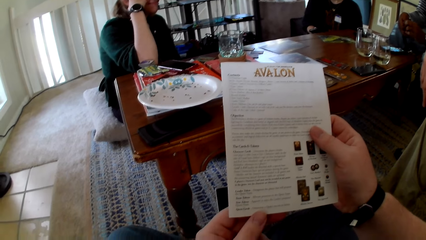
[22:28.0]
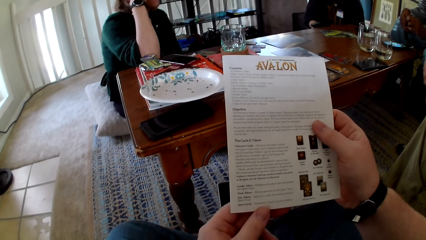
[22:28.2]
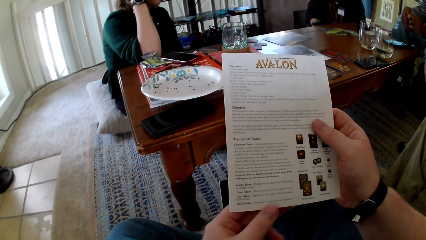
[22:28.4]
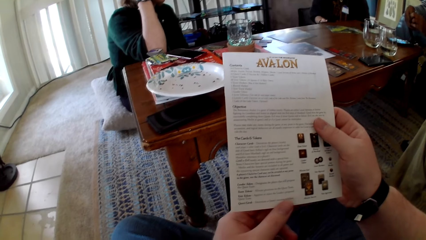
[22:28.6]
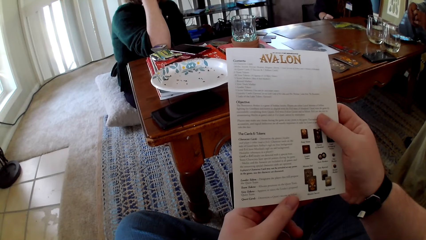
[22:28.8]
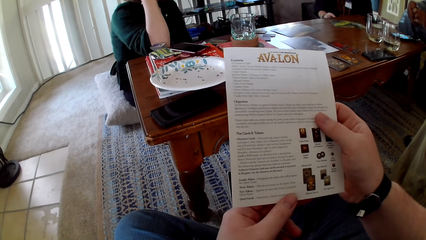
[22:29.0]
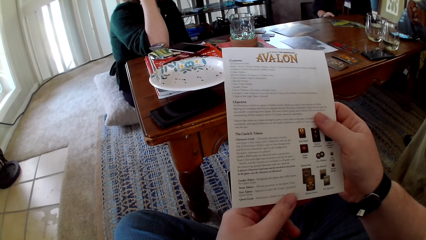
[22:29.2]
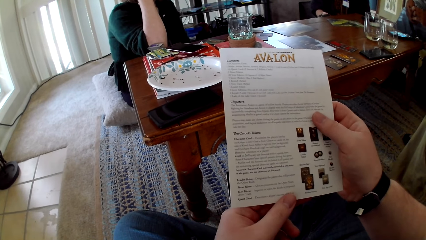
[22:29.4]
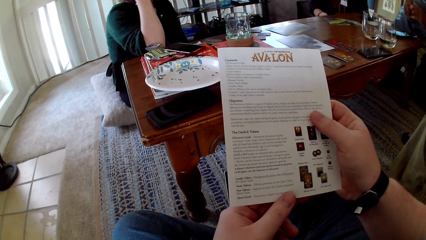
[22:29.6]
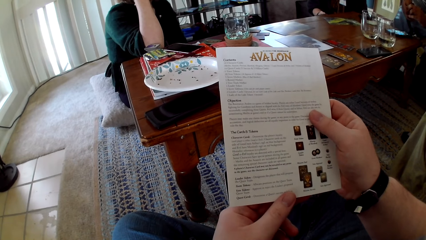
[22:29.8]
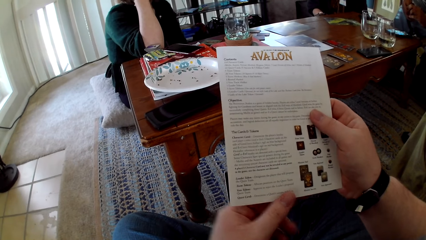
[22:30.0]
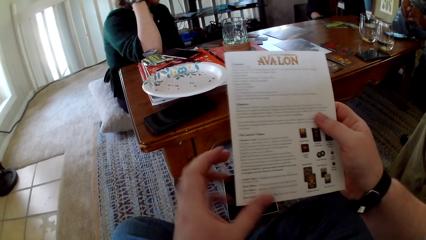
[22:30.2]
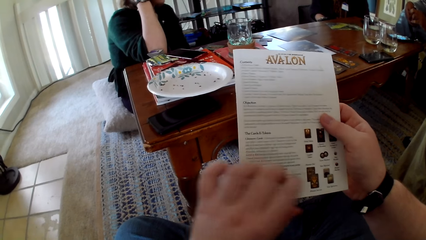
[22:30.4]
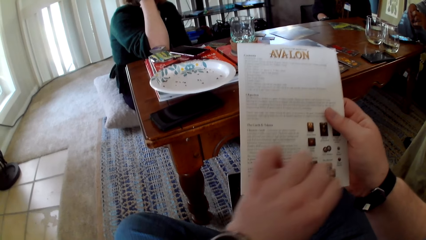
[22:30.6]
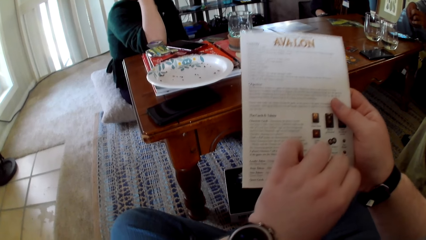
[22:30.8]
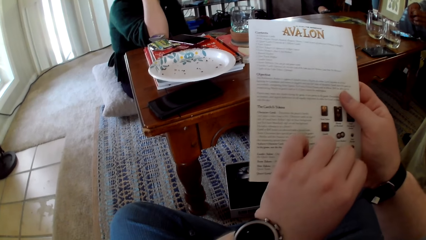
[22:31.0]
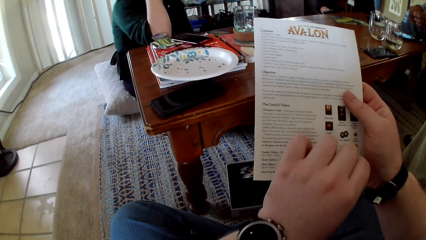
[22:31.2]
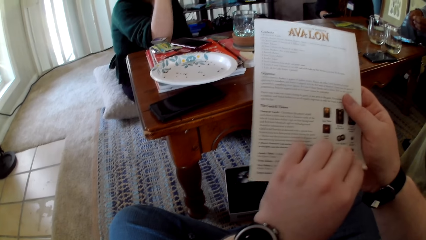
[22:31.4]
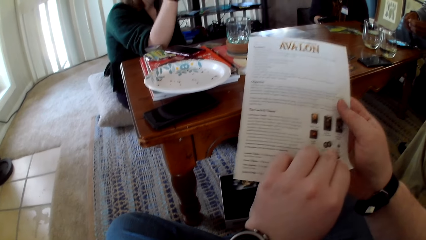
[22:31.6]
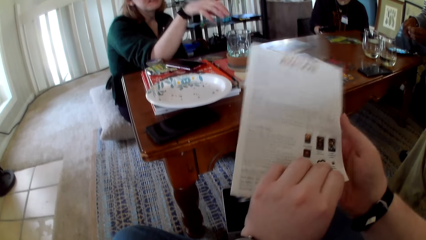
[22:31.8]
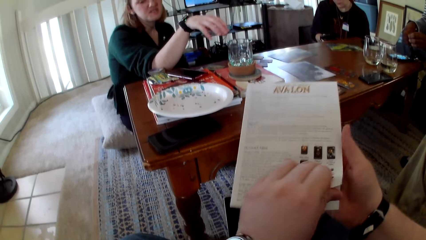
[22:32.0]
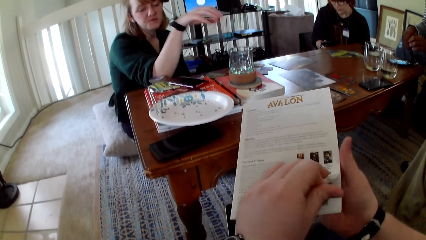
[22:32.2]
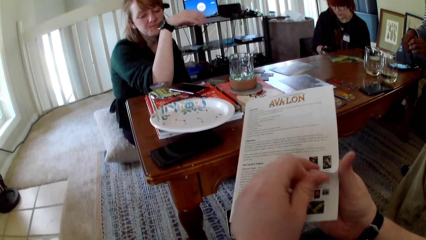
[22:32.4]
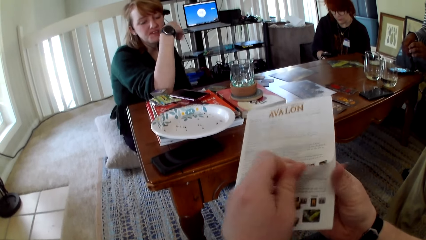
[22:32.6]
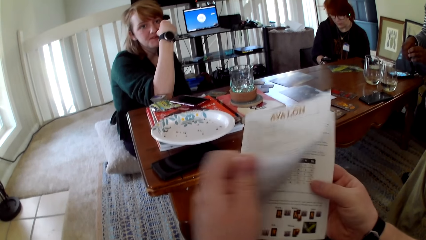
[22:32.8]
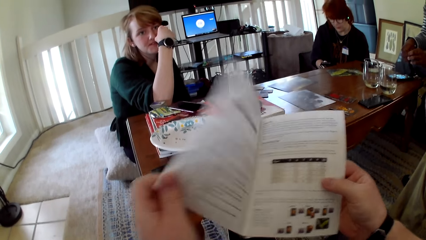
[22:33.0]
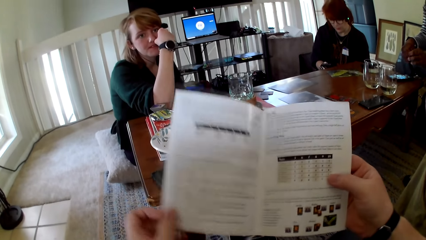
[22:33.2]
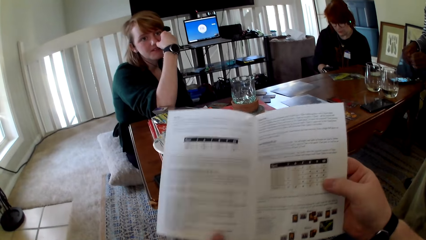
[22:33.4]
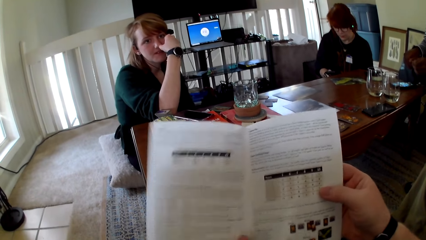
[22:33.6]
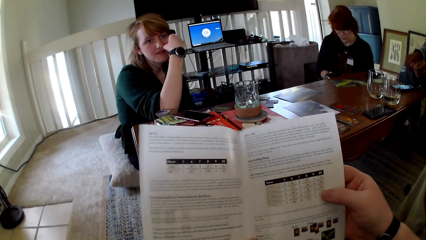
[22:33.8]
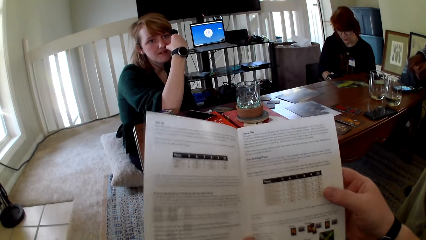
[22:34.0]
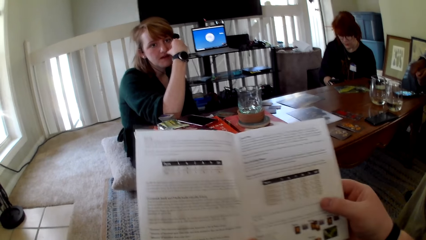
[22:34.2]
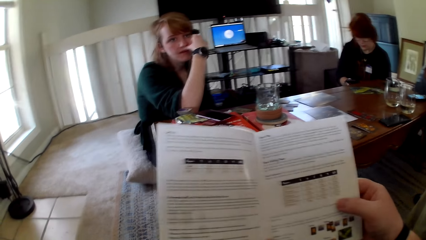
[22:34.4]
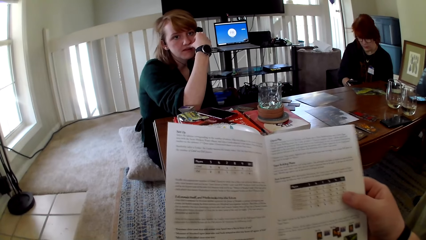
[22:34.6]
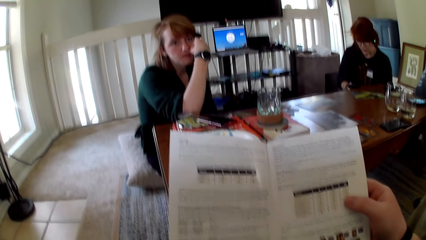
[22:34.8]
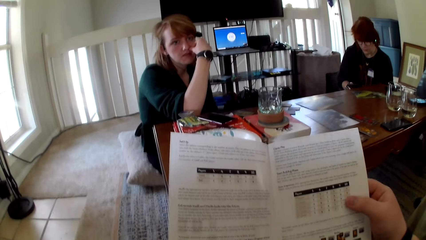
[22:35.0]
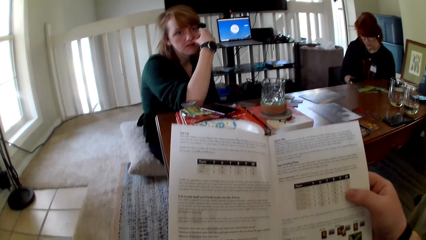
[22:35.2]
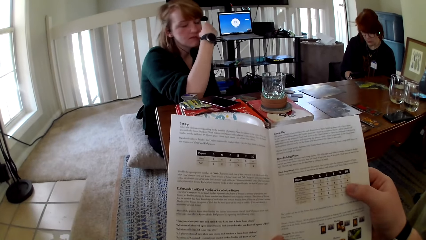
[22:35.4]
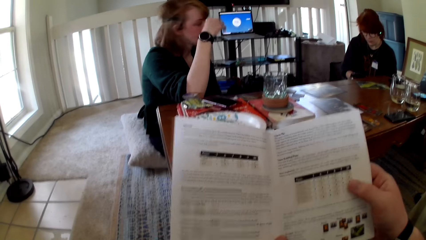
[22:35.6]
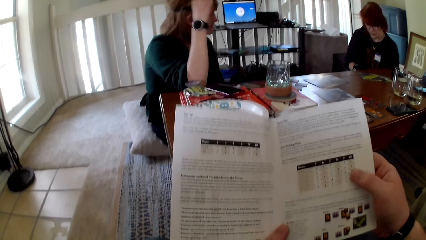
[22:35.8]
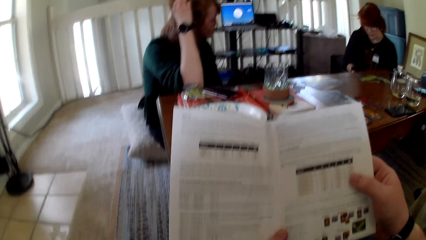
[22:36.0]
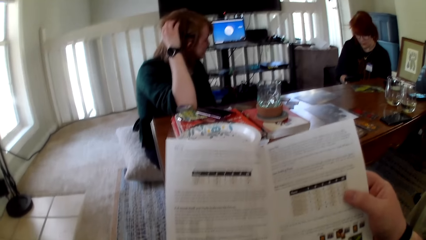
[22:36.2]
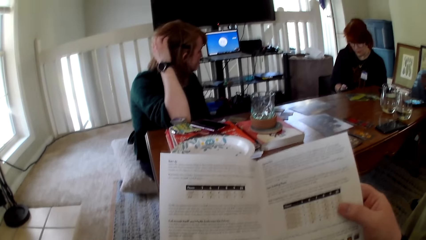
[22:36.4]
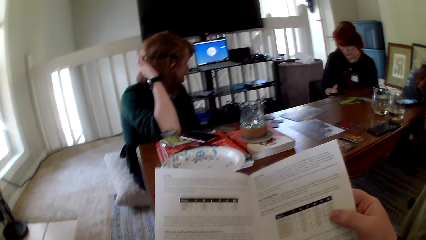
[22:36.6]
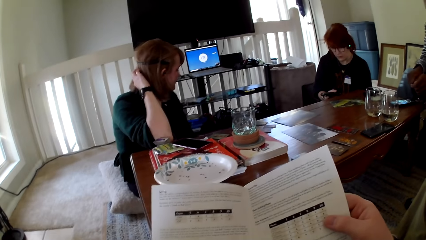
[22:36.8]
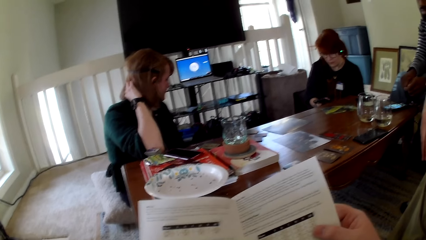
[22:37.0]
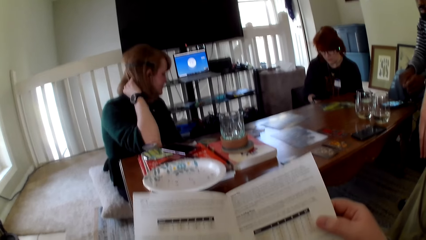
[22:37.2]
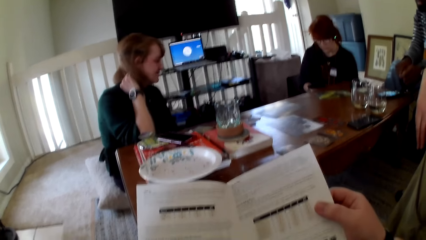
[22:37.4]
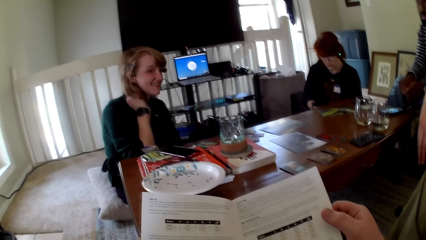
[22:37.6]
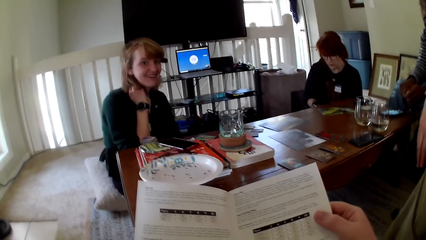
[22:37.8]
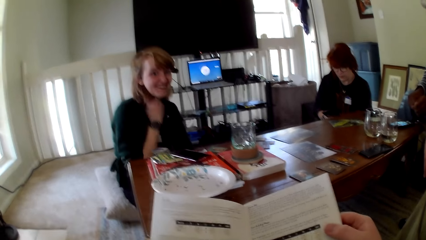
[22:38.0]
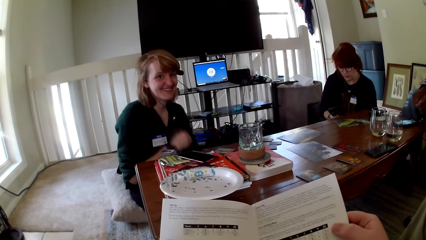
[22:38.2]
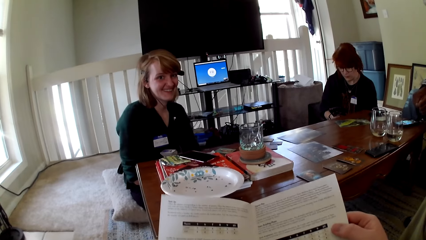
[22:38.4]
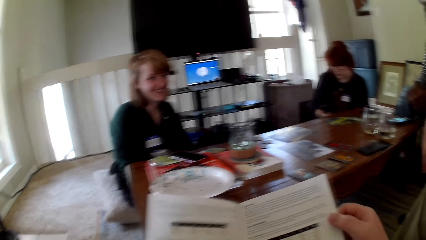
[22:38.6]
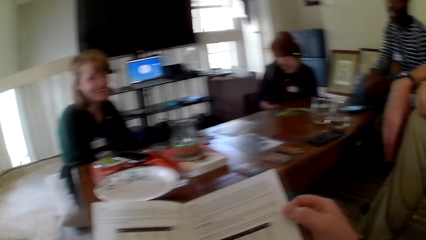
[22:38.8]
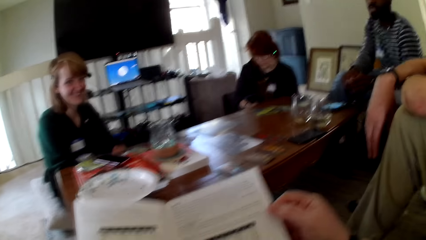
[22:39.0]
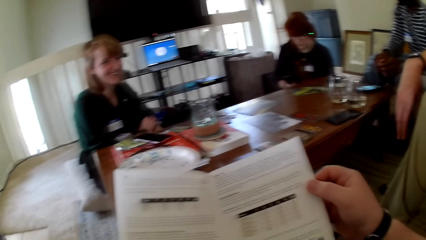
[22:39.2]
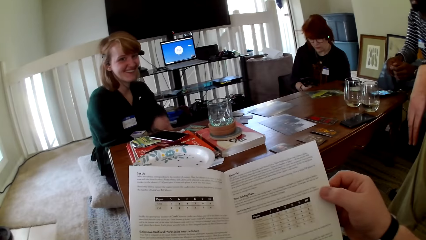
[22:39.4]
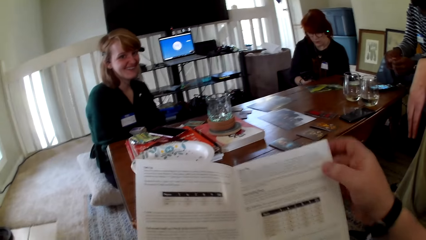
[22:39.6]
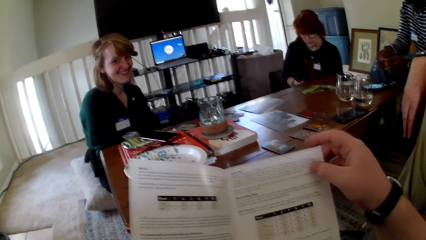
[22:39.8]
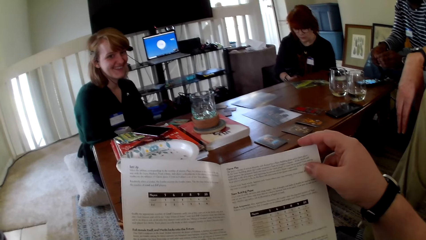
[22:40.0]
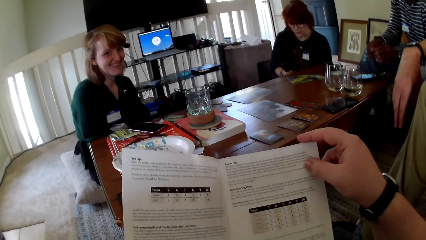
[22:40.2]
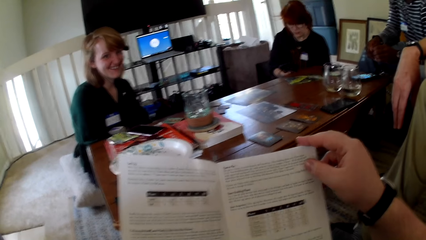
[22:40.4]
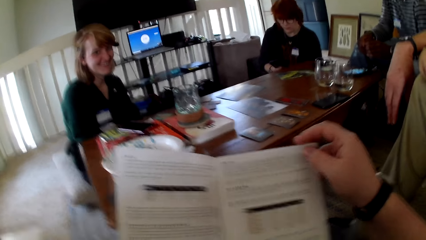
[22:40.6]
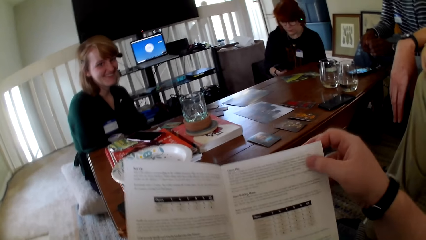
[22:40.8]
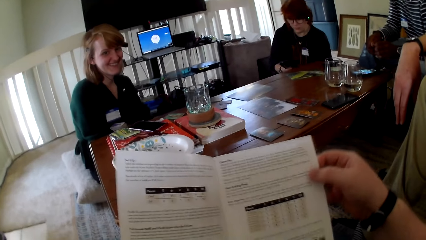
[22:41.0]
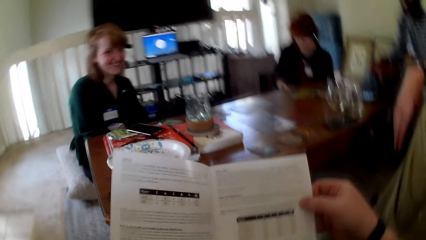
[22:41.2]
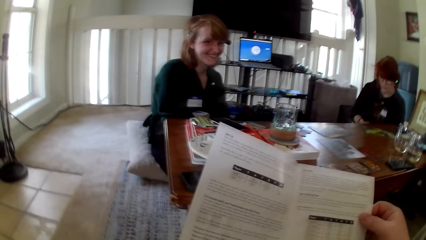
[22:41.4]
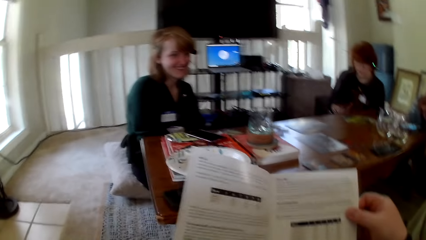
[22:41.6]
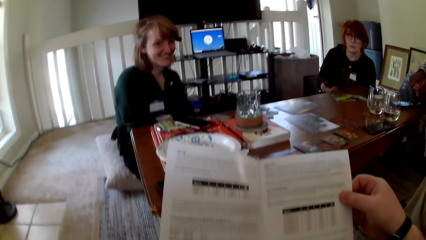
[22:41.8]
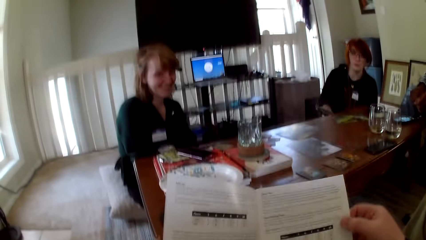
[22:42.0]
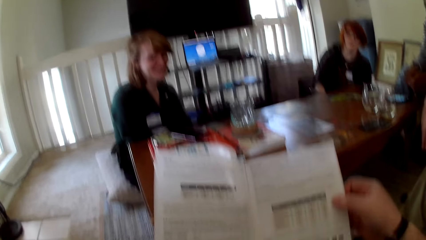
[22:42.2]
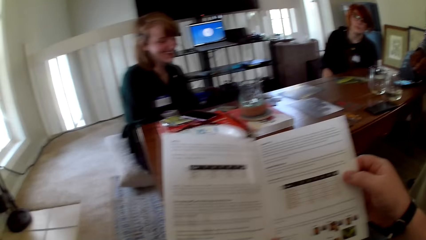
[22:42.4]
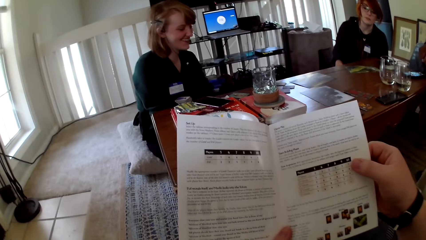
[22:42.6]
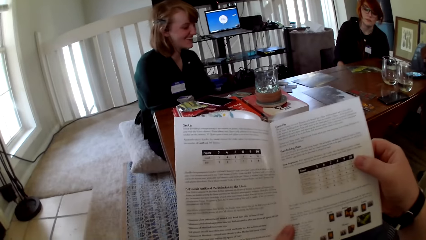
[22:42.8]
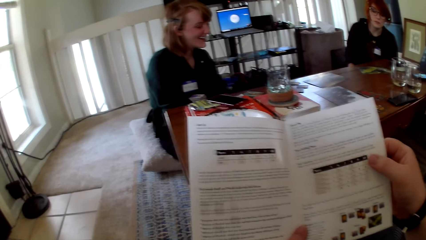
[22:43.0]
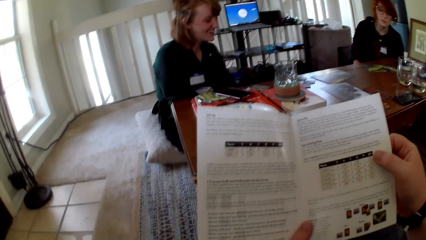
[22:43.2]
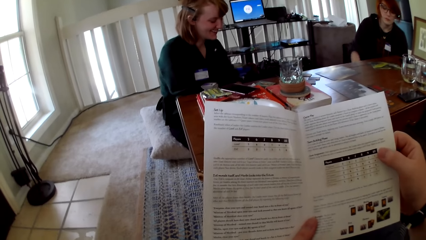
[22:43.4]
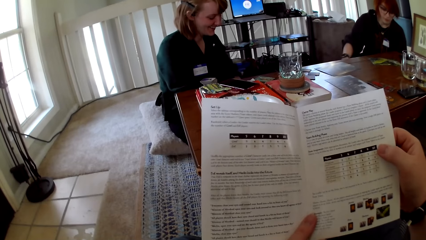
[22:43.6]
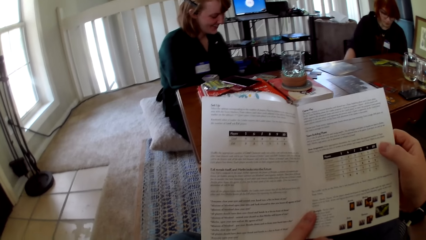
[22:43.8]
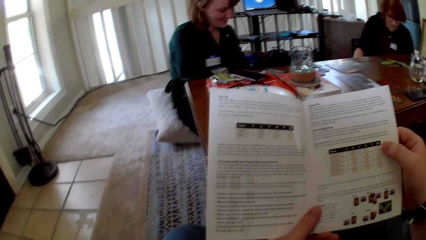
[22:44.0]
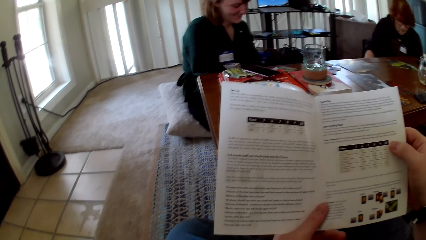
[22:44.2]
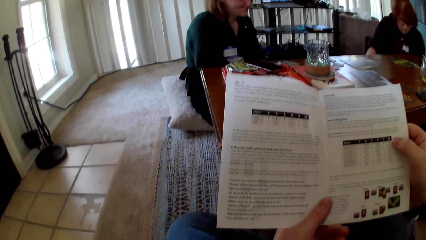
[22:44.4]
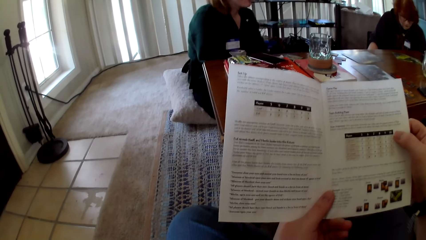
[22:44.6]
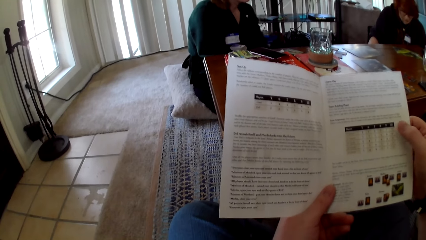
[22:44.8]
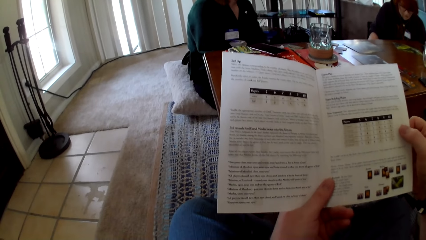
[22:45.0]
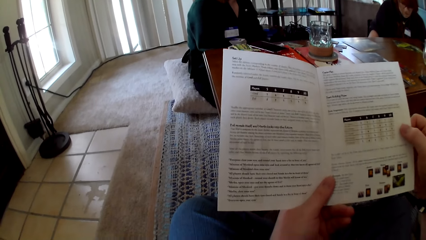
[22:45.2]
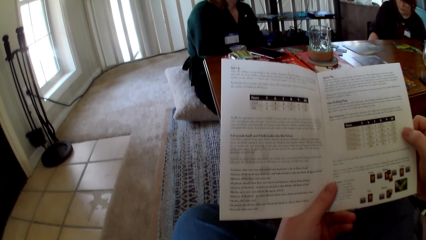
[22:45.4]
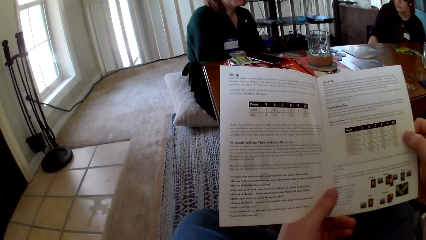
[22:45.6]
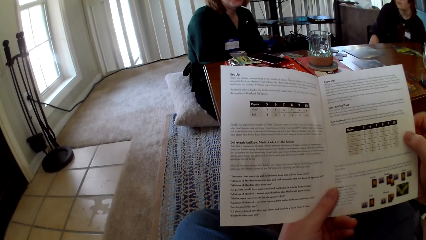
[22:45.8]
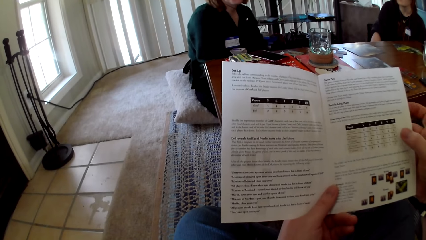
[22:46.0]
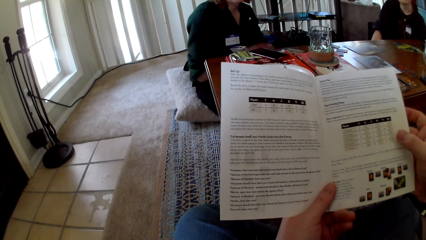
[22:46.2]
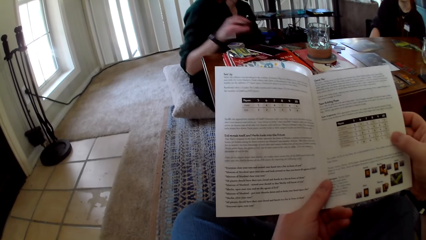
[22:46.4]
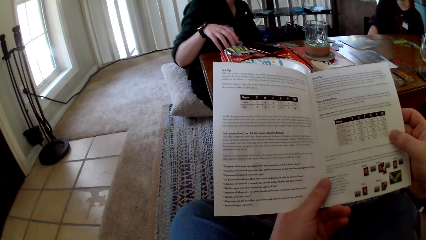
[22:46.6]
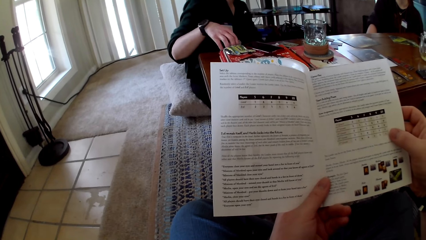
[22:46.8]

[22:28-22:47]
The camera wearer opens the pamphlet. A woman gestures her hand. The camera wearer reads the pamphlet. The woman holds her hair. The woman pulls her hand off the hair. The camera wearer opens the pamphlet. They read the pamphlet.
